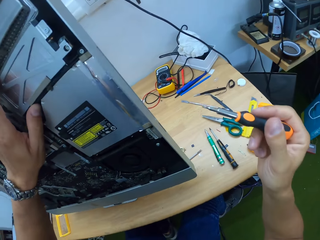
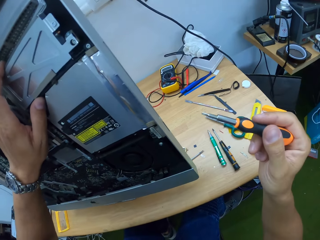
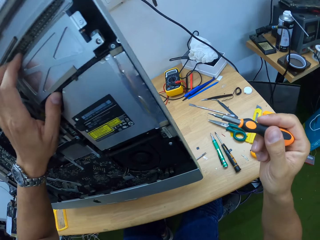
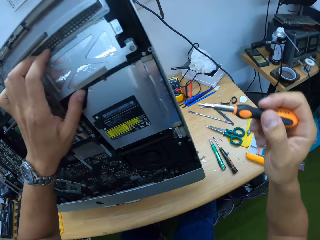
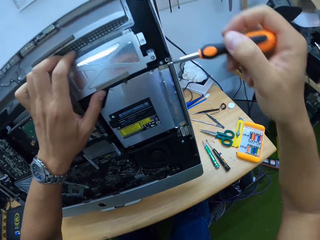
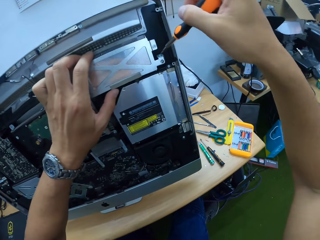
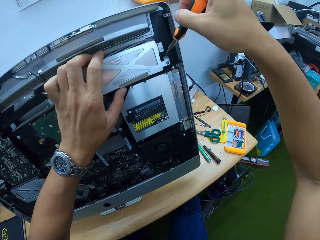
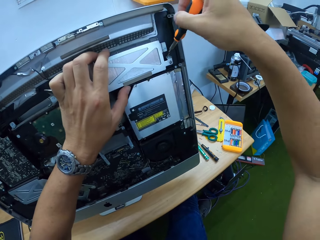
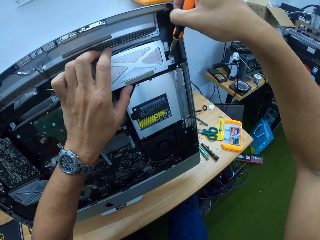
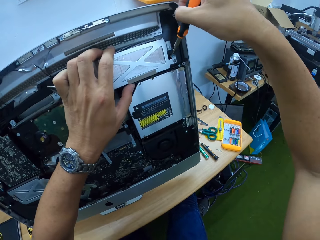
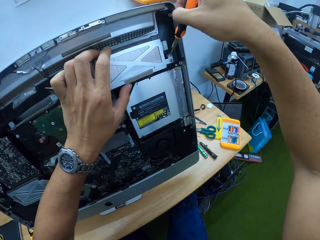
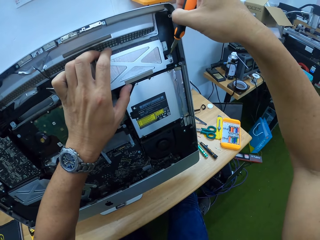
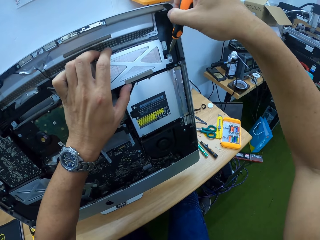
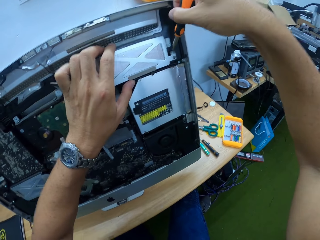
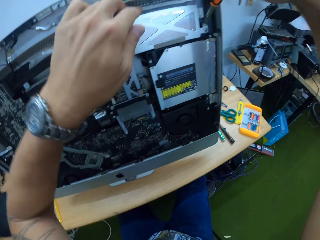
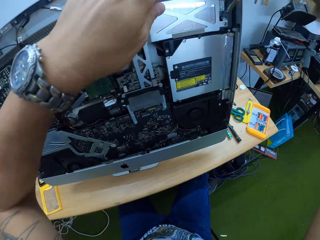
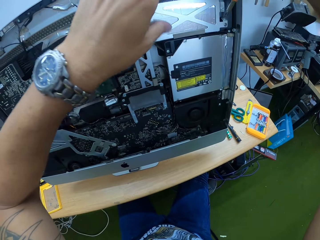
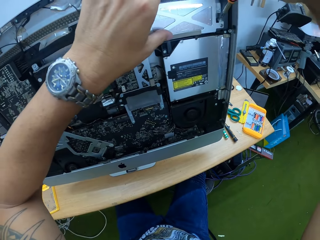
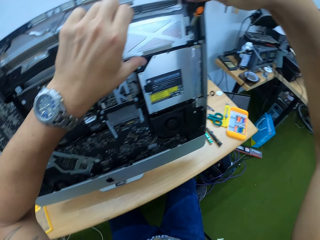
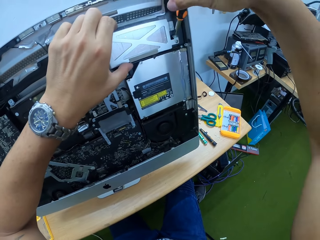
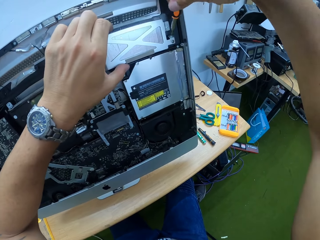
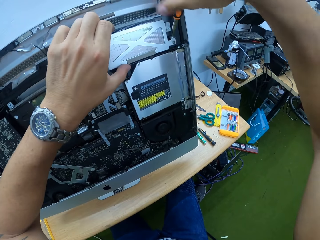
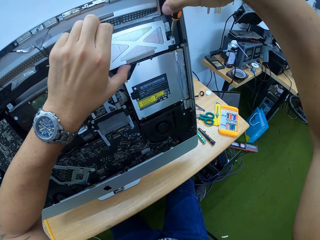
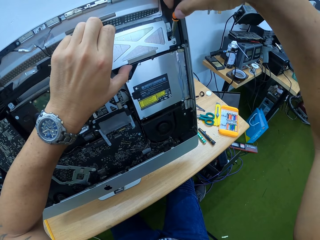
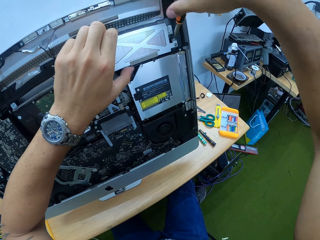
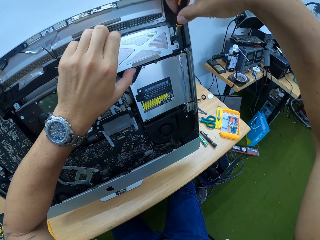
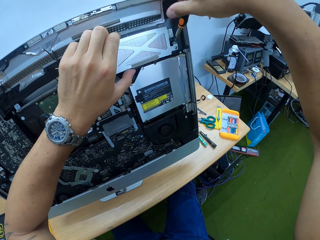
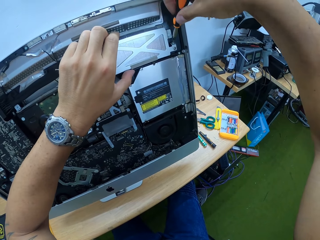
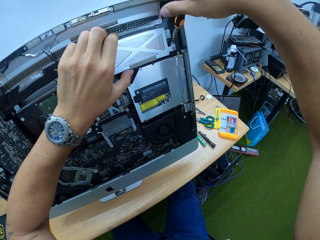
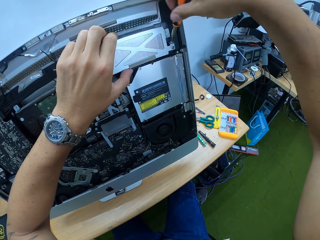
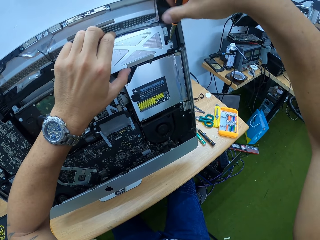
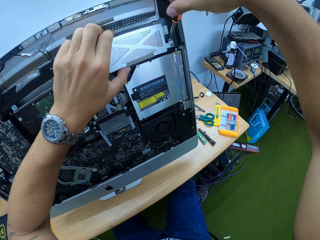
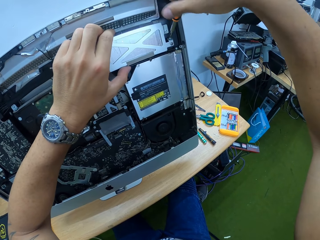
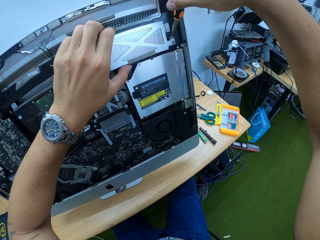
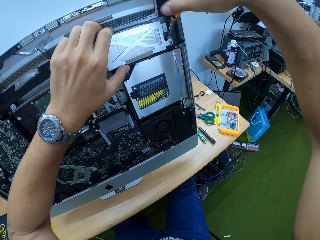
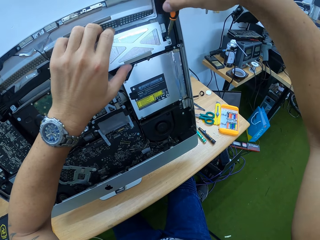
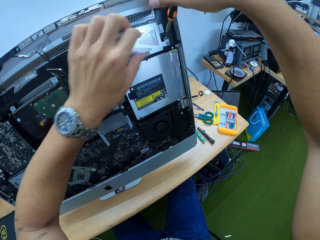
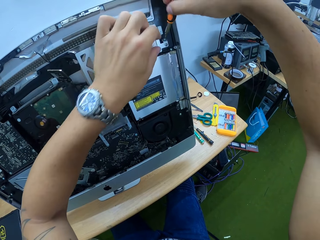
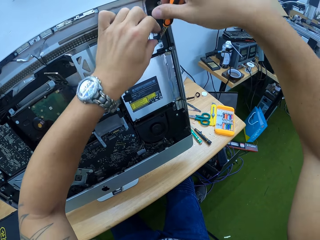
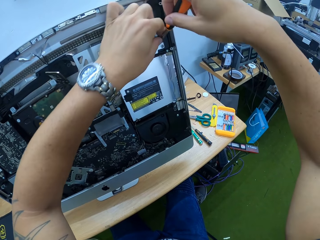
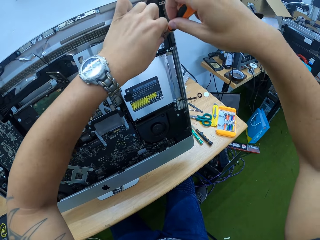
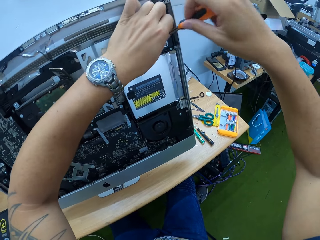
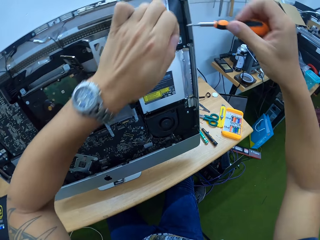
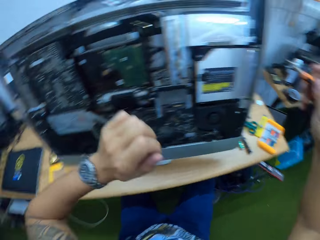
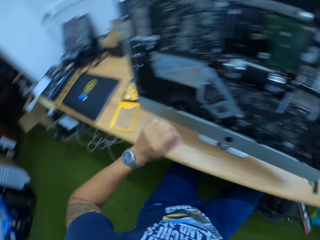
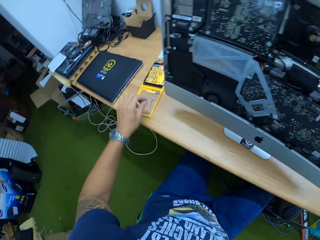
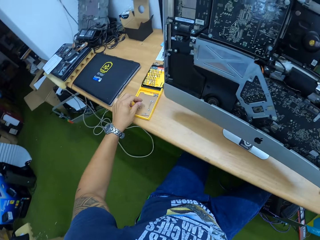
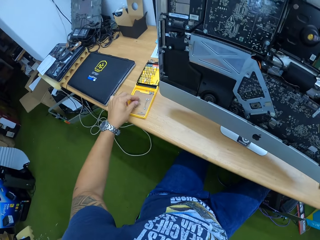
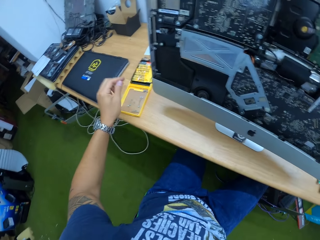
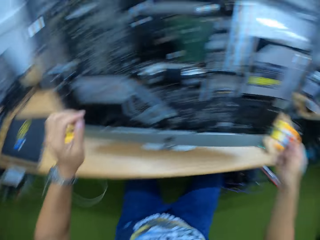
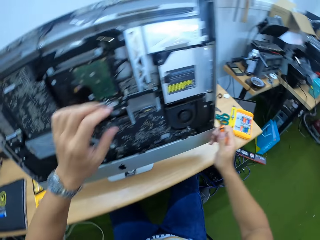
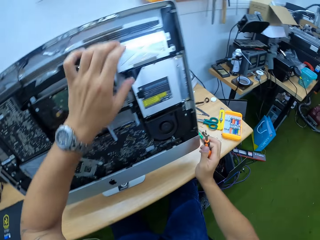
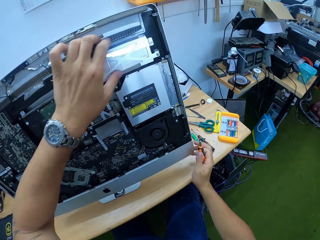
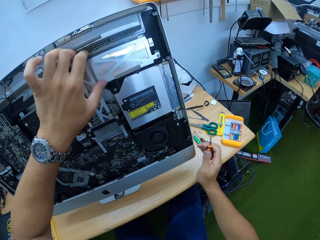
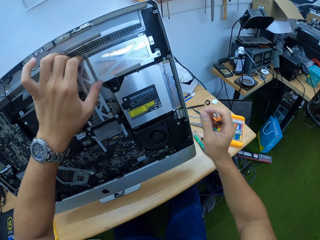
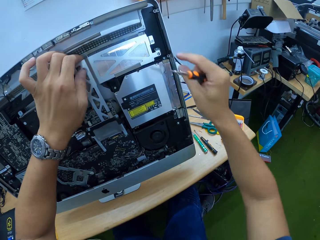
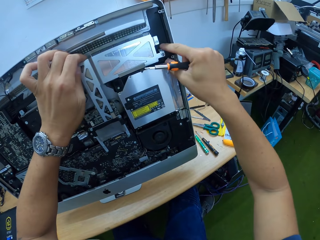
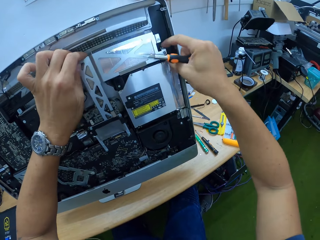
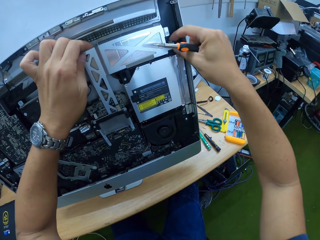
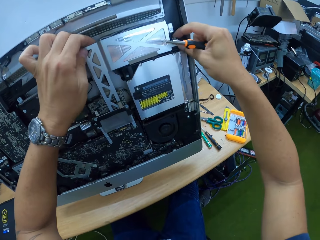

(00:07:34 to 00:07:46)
The camera wearer removes the screwdriver from the bolt with the right hand. They look around. They loosen the bolt with the screwdriver in the right hand. They hold the computer component with the left hand. They pick up the bolt with the left hand fingers. They place the bolt on the screwdriver set on the table with the left hand.

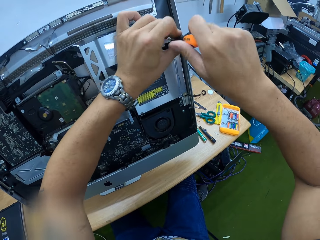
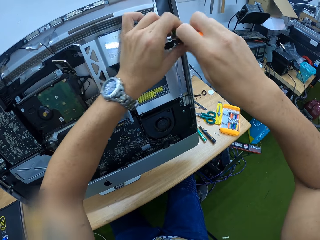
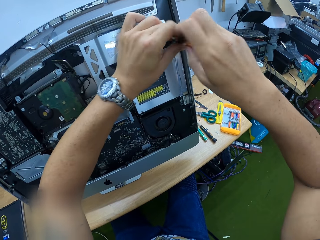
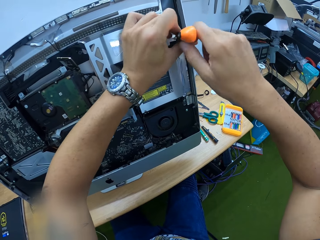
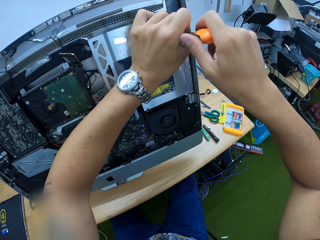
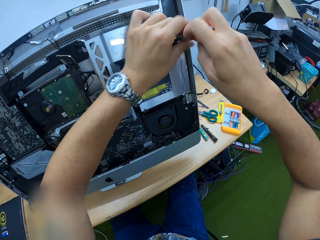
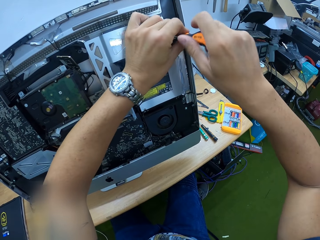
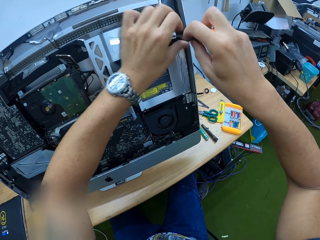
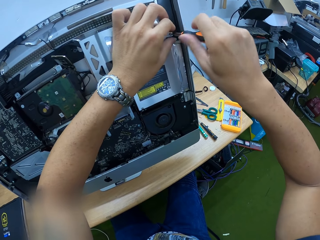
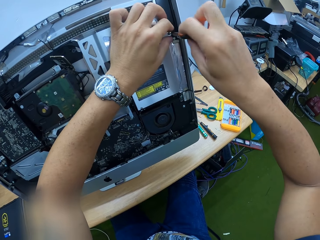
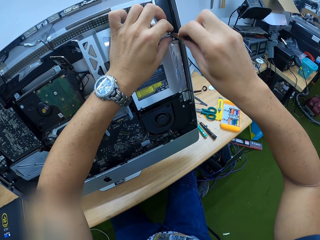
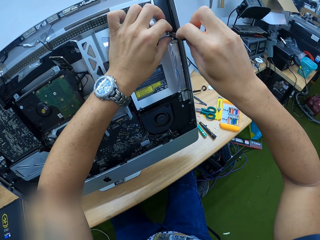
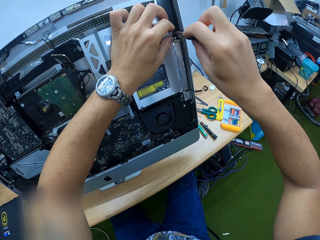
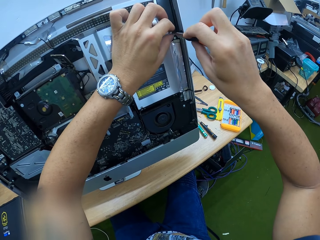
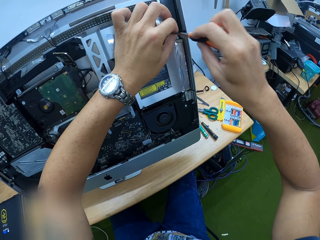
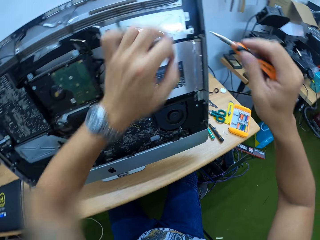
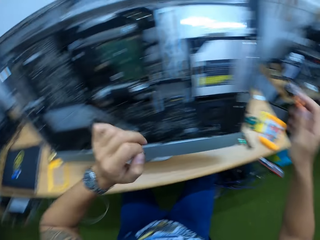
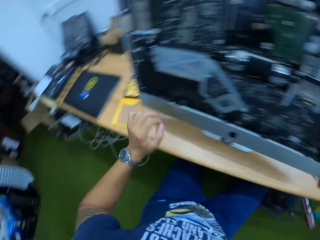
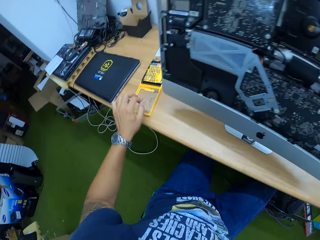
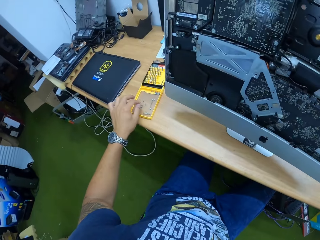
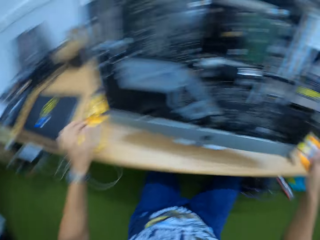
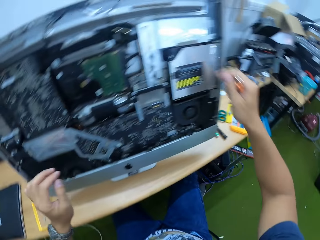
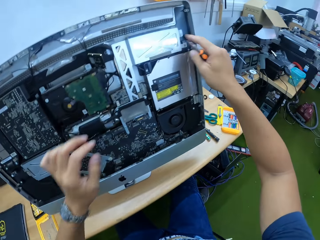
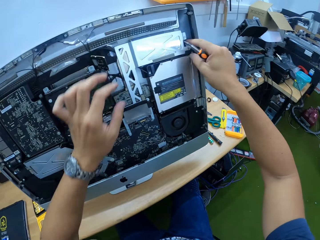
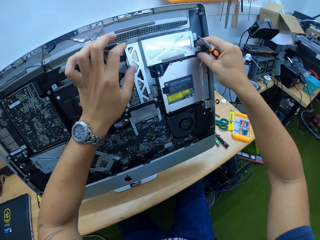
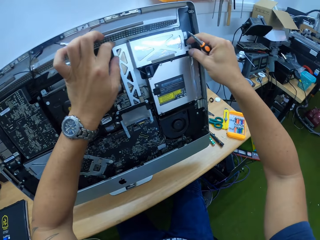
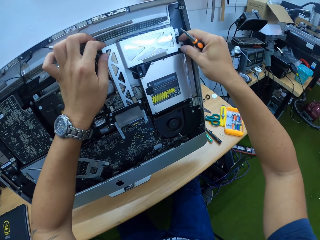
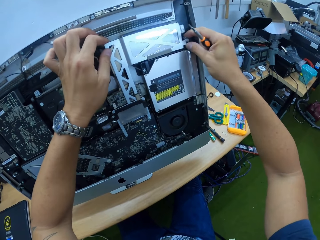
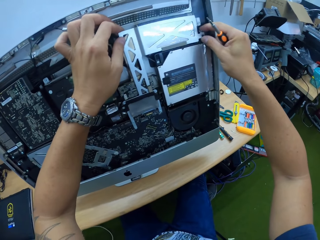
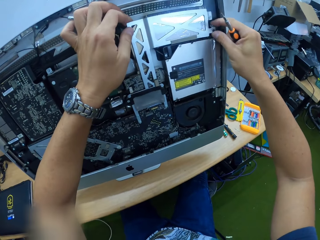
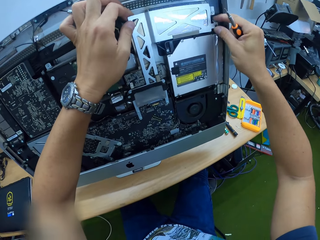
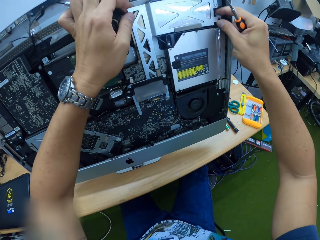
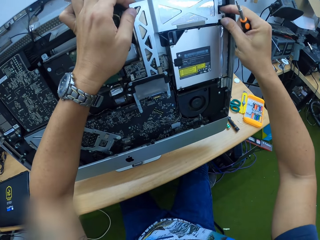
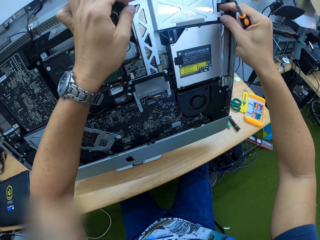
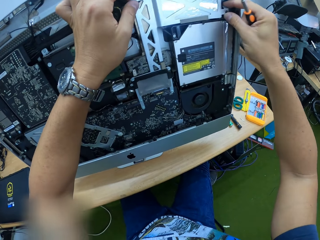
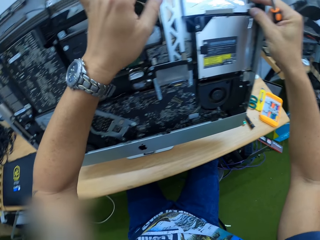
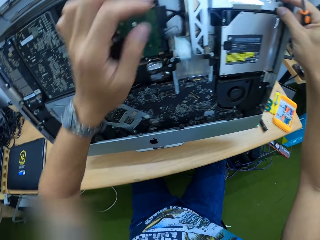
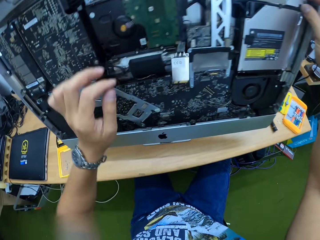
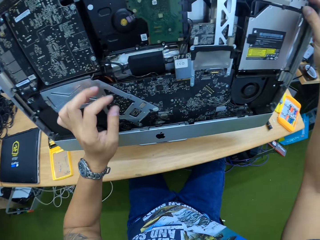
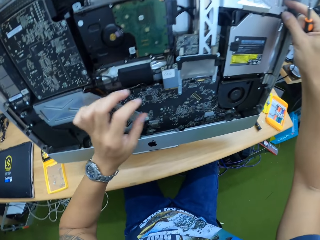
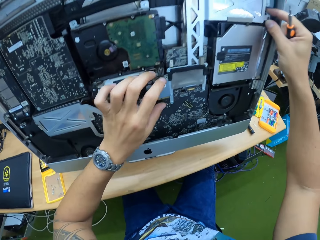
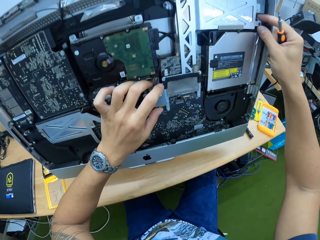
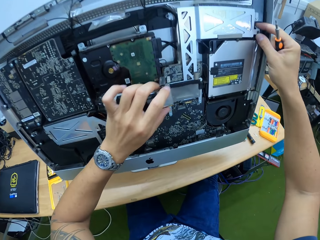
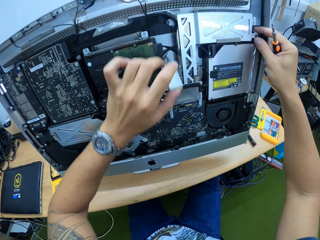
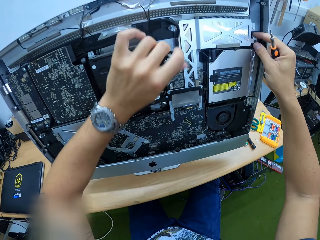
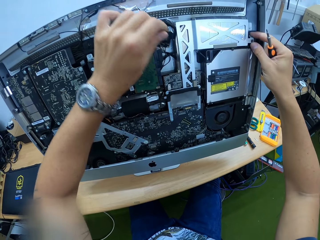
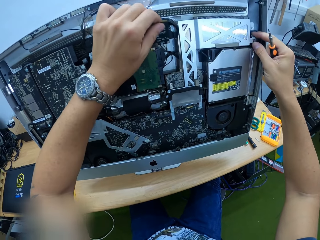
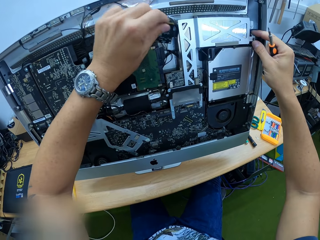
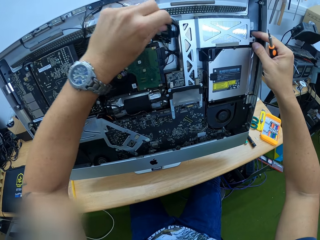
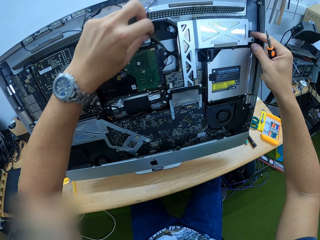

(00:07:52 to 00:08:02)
The camera wearer loosens the bolt with the screwdriver with both hands. He picks up the bolt with the left hand fingers. He places the bolt on the screwdriver set on the table with the left hand. He adjusts the part of the board with both hands. He holds the computer components with both hands. He adjusts the part of the board with his left hand.
